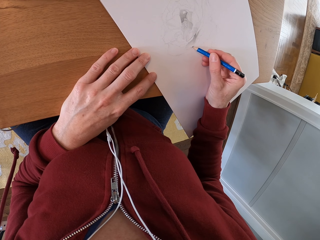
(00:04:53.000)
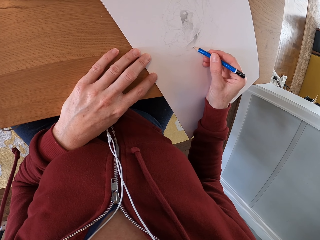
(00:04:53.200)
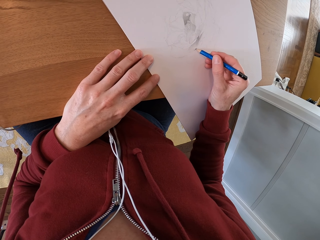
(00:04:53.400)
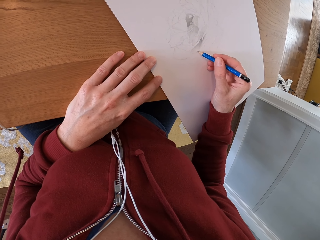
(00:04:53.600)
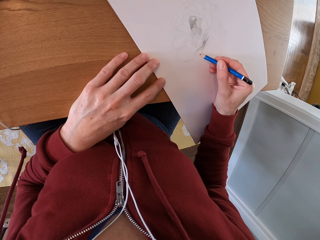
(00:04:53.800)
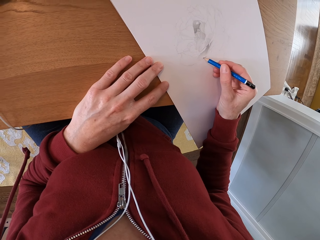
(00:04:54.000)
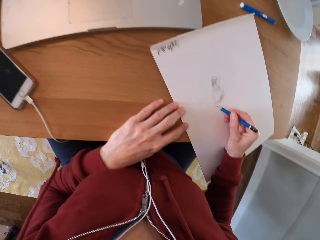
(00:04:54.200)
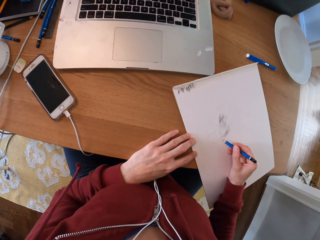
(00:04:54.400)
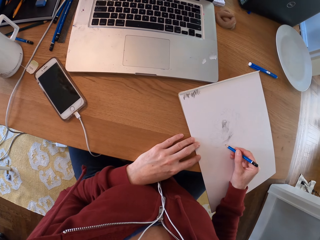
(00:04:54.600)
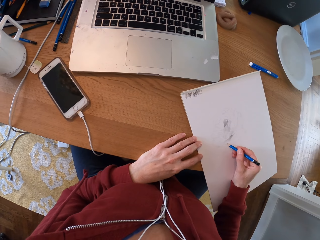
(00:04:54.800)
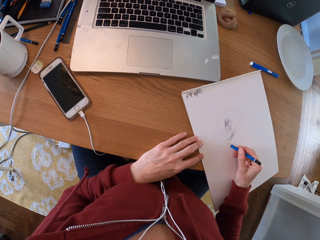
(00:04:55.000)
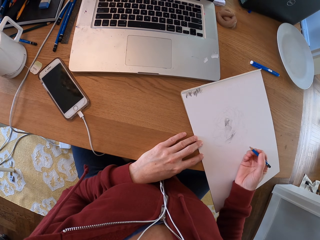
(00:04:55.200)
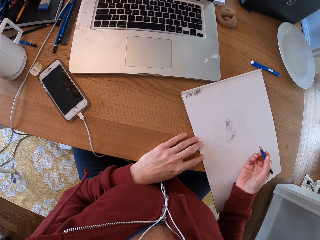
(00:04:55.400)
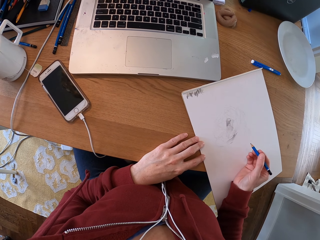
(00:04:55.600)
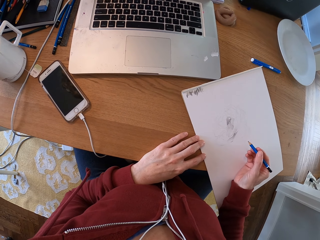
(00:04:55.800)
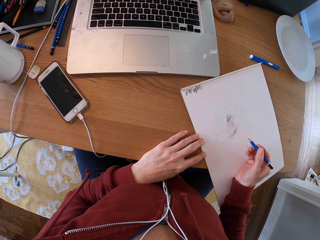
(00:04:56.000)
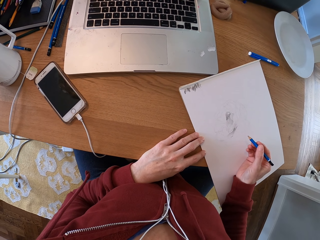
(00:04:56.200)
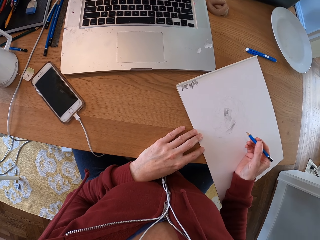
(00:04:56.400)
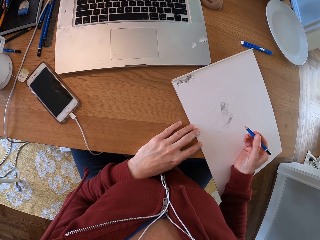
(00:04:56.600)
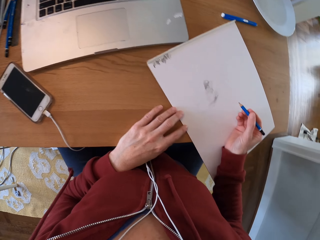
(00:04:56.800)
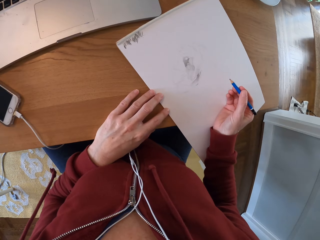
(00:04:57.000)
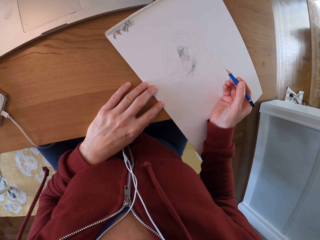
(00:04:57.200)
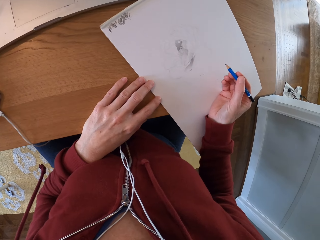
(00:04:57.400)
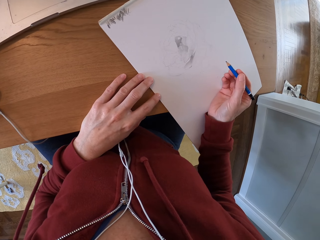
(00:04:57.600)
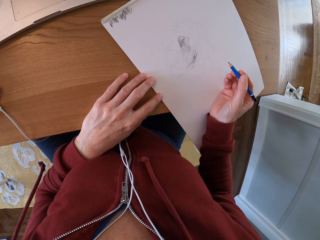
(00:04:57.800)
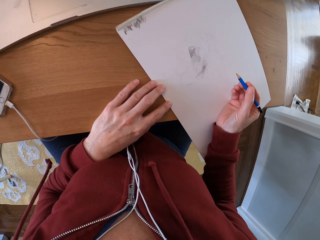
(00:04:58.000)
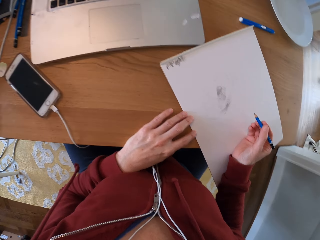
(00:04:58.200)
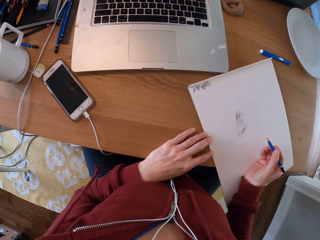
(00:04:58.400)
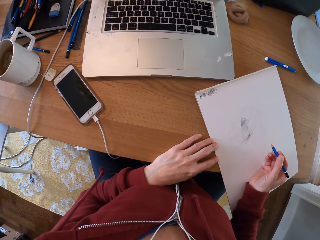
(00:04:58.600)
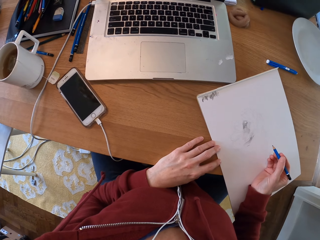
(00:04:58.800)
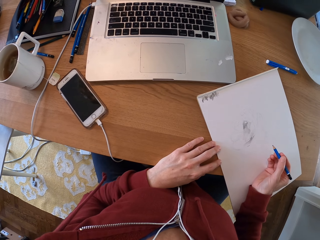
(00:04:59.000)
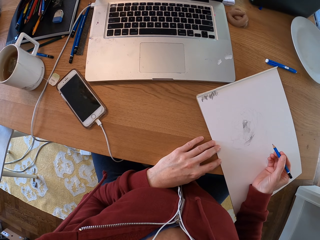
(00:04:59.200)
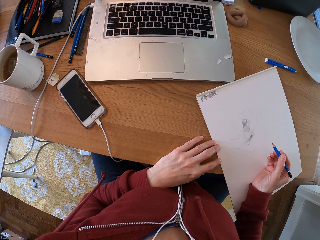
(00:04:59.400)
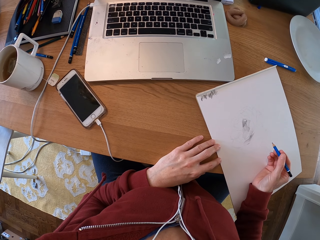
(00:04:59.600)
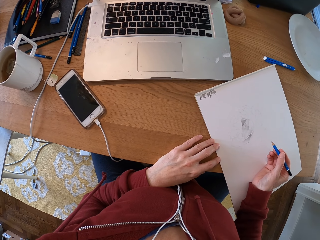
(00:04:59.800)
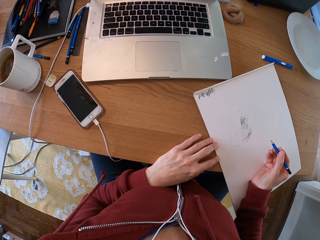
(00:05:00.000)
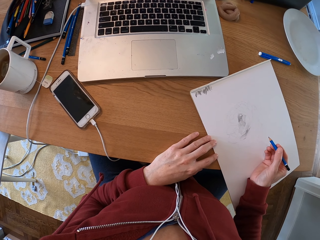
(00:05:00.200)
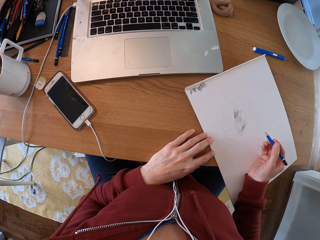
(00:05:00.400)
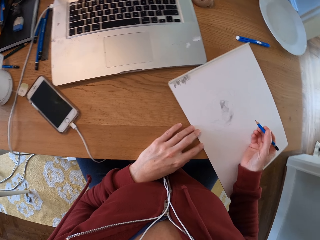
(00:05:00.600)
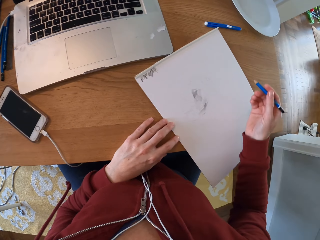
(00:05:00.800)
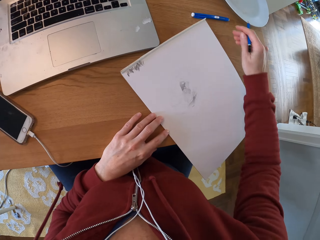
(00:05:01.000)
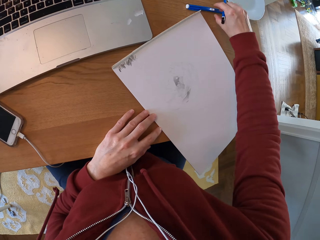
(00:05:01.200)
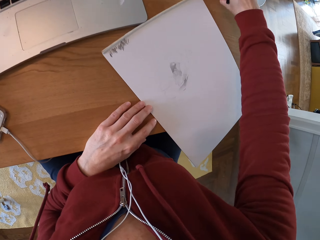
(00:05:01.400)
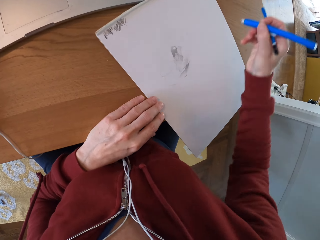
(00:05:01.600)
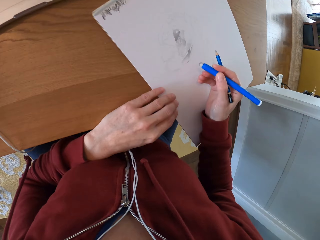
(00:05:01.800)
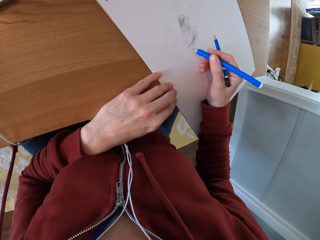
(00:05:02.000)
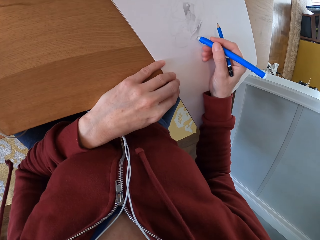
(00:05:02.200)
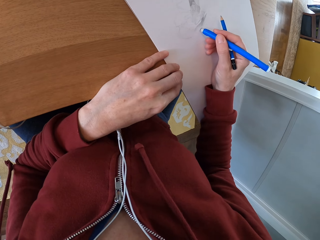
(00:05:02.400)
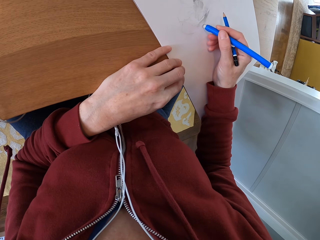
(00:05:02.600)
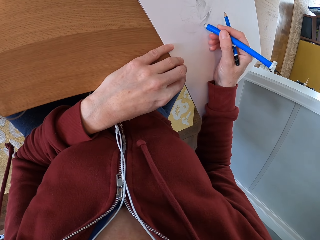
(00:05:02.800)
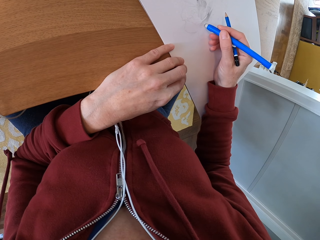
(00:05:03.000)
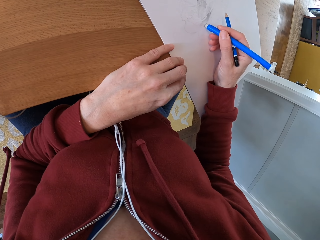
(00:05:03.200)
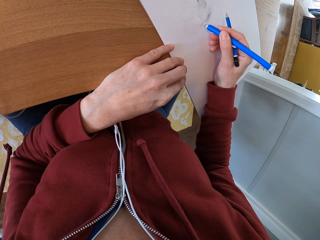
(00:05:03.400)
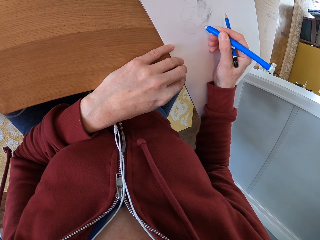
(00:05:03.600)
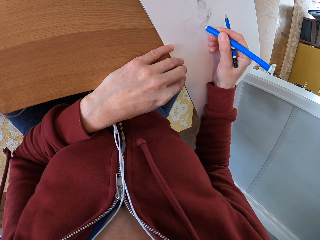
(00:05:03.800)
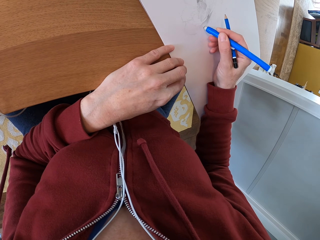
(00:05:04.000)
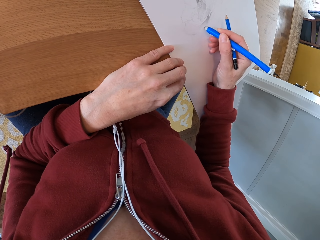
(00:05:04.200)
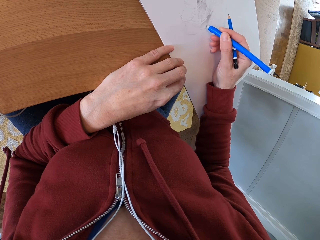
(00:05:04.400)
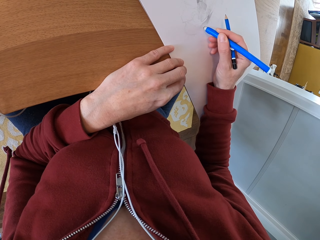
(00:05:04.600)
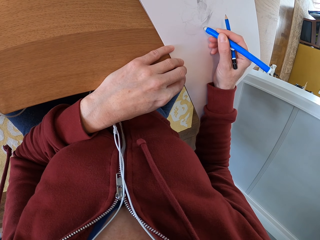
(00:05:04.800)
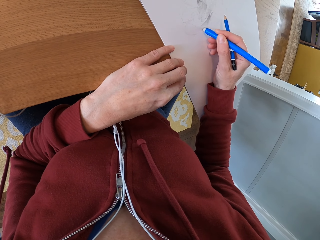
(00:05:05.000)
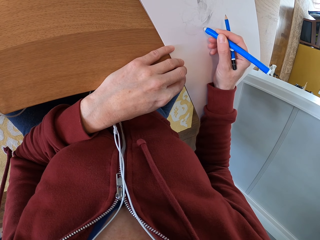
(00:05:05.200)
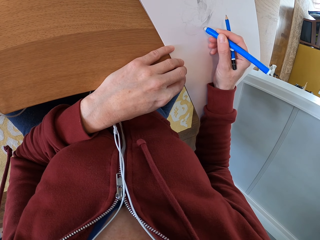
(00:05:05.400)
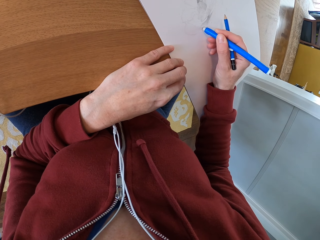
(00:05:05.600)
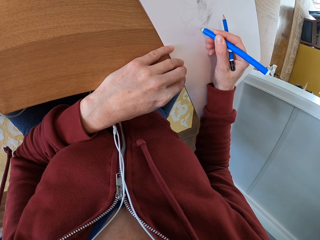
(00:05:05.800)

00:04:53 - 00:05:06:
The camera wearer turns around the room. They pick up a pencil or mark pen on the table. They draw a picture on the paper.

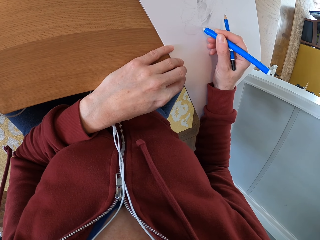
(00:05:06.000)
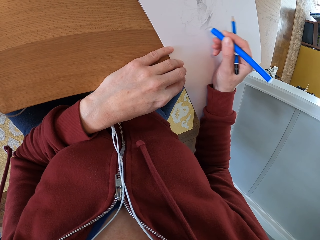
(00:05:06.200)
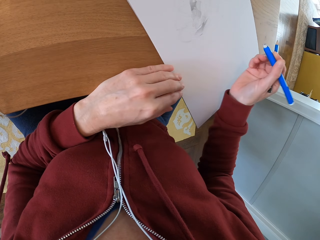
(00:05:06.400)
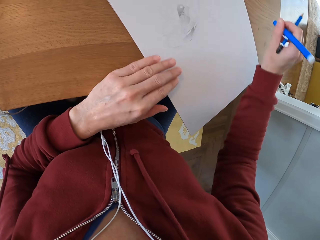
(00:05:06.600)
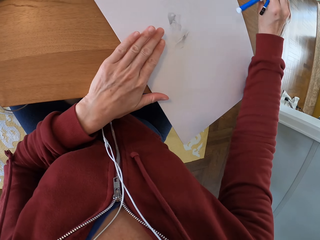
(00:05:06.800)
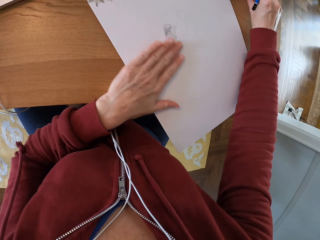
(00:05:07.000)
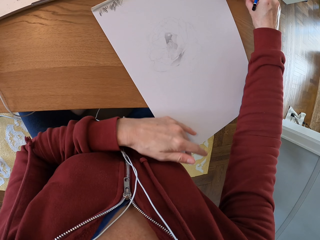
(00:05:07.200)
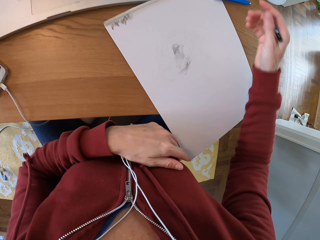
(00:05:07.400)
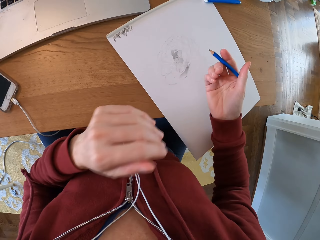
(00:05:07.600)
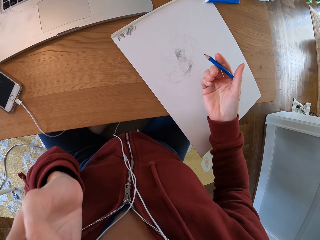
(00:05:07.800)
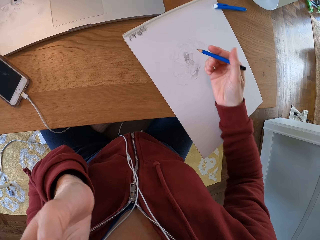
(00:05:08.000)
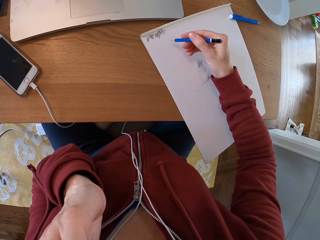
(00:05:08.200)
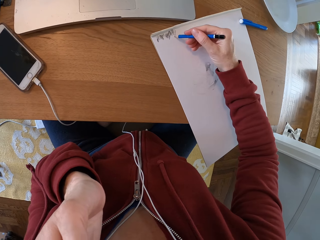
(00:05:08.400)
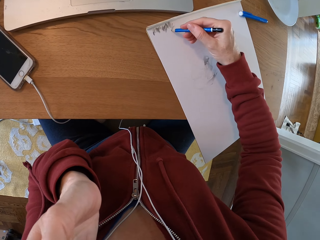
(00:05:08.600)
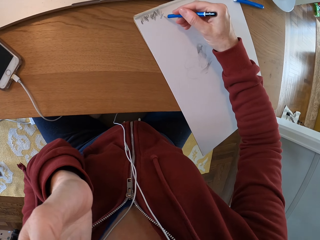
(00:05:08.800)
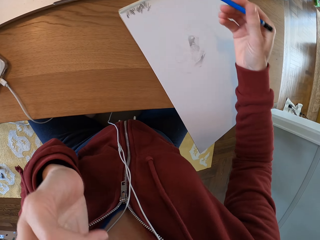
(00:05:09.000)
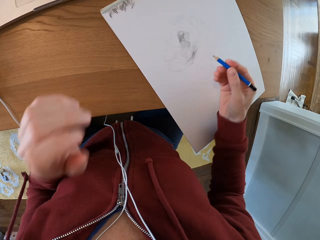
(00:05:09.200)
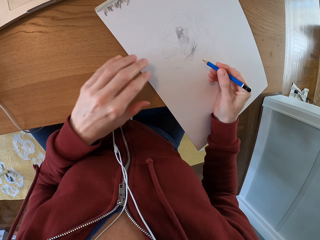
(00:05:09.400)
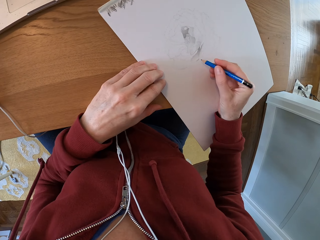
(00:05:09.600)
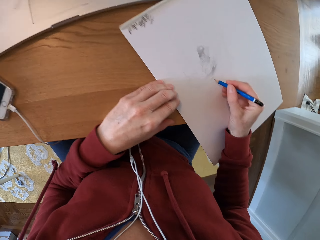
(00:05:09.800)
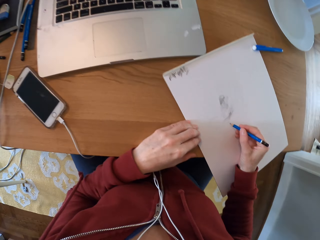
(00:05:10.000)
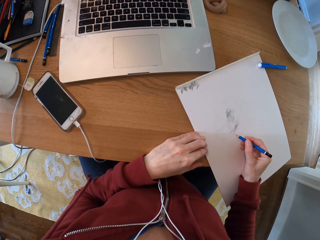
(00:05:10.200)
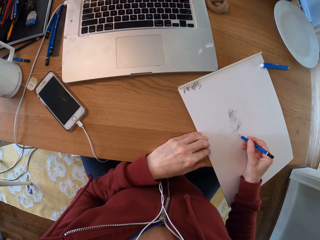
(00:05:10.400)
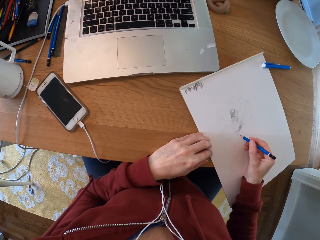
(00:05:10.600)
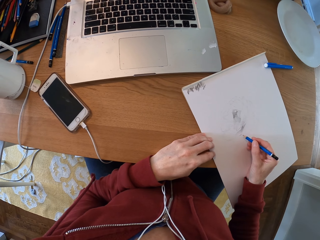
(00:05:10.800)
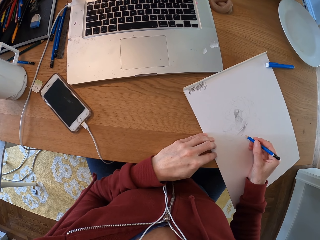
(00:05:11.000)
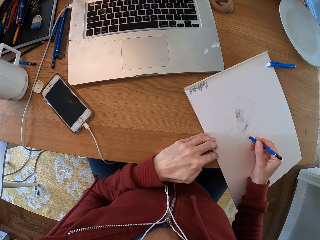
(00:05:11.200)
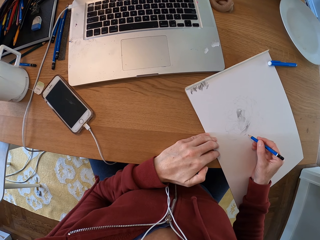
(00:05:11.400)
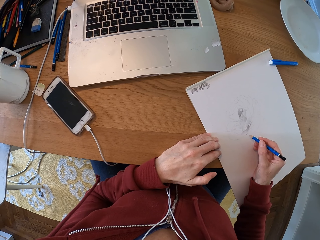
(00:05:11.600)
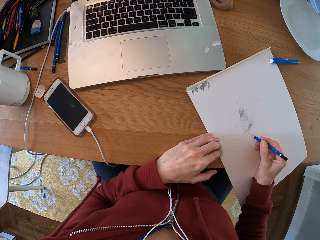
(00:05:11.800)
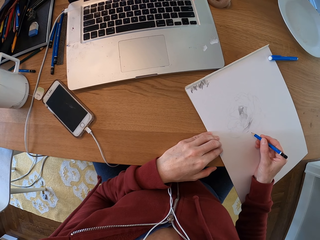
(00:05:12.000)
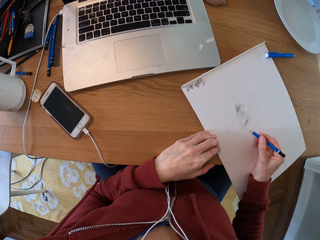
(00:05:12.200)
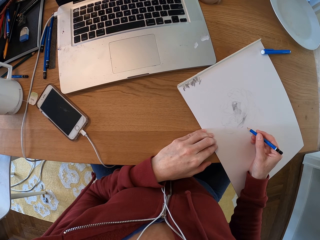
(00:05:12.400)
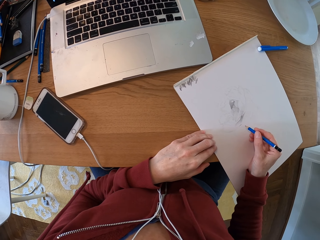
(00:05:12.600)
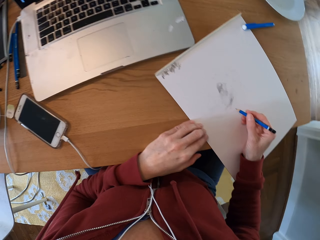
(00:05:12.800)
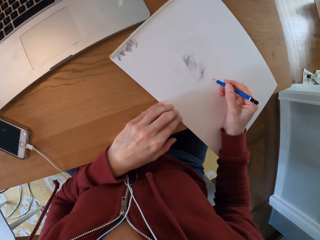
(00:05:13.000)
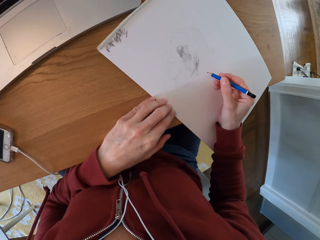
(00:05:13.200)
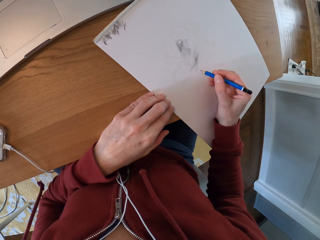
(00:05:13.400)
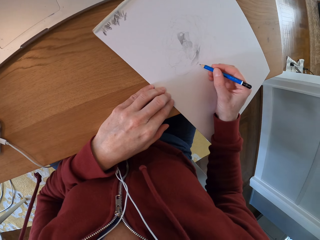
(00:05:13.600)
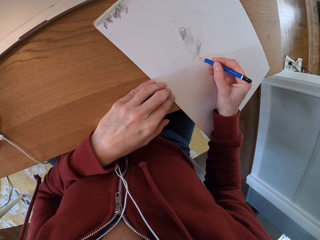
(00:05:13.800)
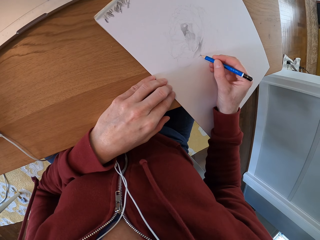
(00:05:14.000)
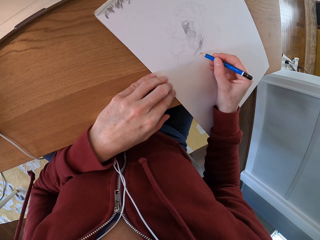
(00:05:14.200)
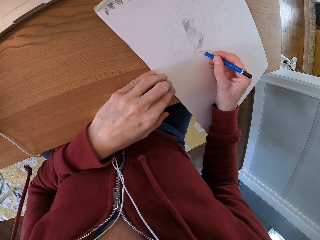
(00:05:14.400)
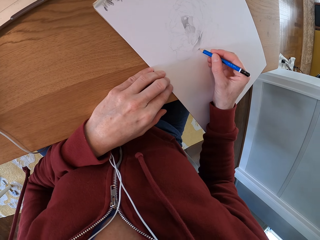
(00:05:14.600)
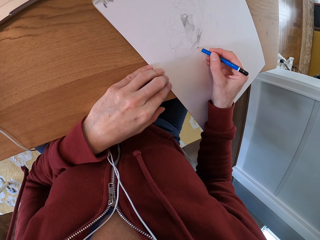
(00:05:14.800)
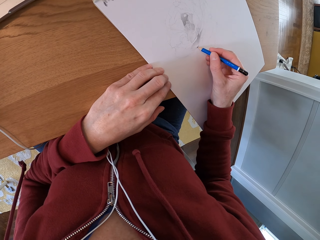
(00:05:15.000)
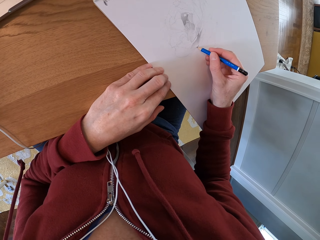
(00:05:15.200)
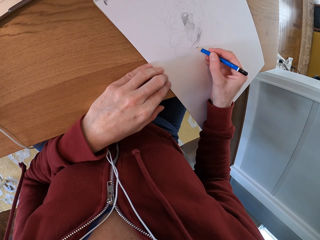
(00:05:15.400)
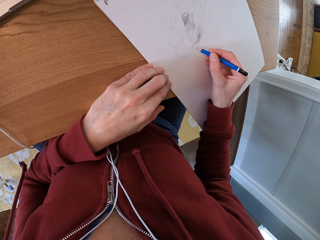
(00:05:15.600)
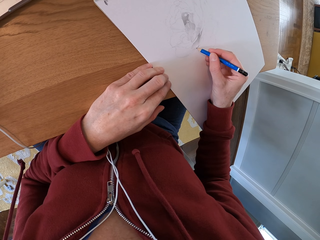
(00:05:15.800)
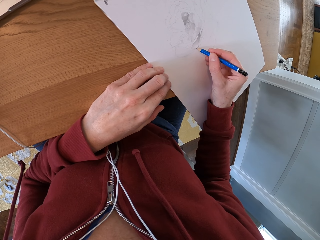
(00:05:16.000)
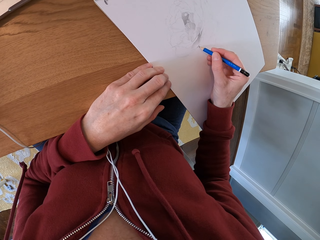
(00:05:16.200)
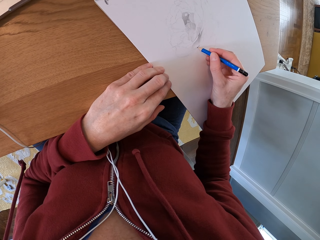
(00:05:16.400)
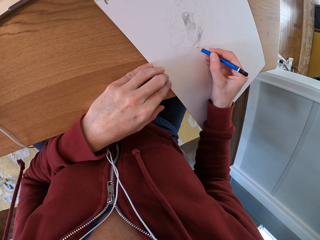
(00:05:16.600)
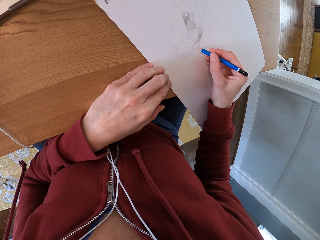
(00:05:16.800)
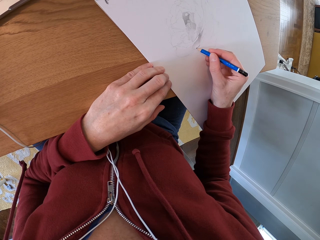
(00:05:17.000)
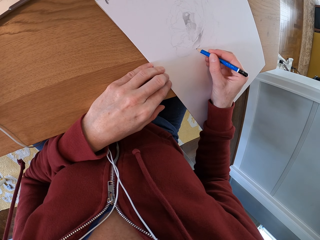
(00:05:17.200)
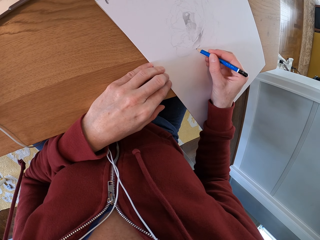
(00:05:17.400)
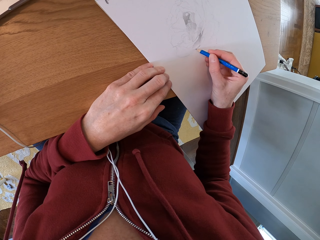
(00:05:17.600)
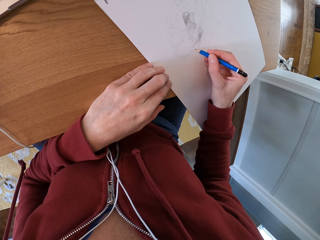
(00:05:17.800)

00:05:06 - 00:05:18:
The camera wearer puts the pencil on the table. They draw a picture on the paper. They turn around the room. They draw on the paper.
